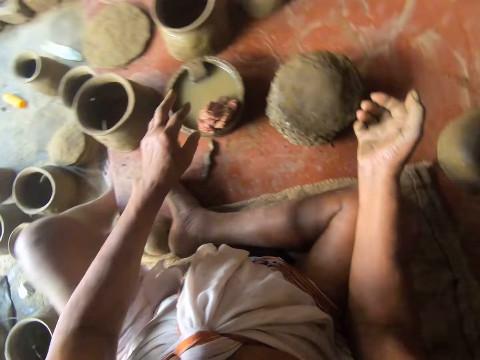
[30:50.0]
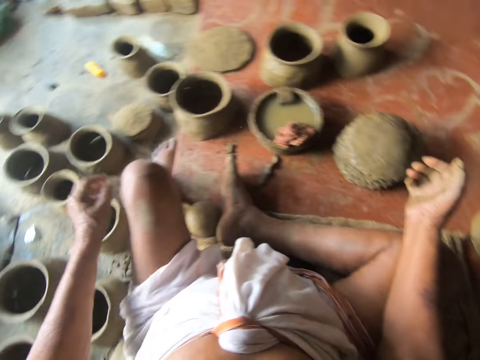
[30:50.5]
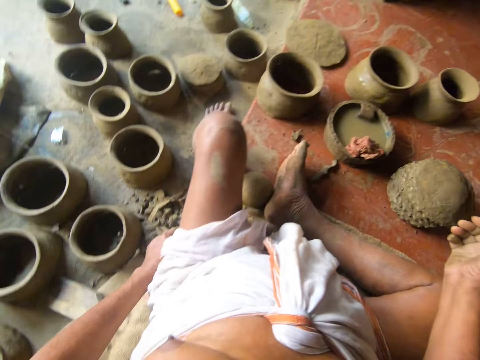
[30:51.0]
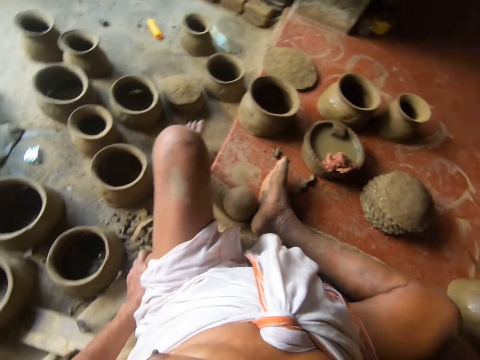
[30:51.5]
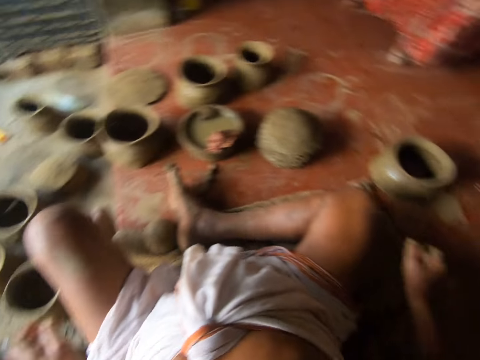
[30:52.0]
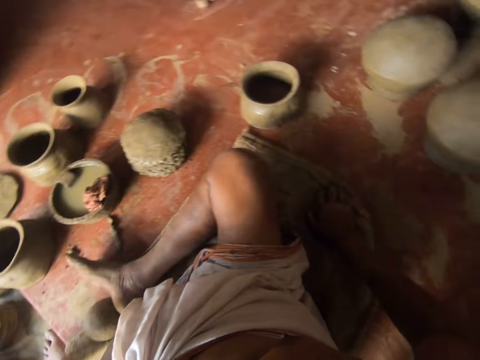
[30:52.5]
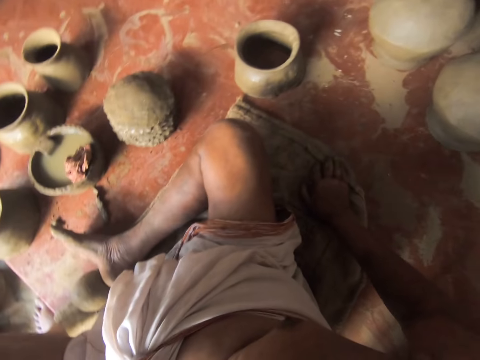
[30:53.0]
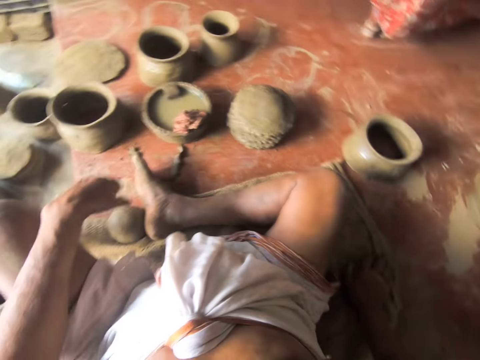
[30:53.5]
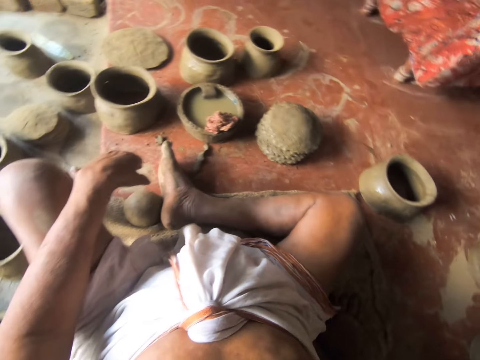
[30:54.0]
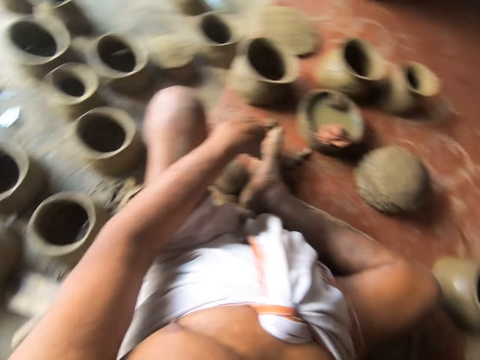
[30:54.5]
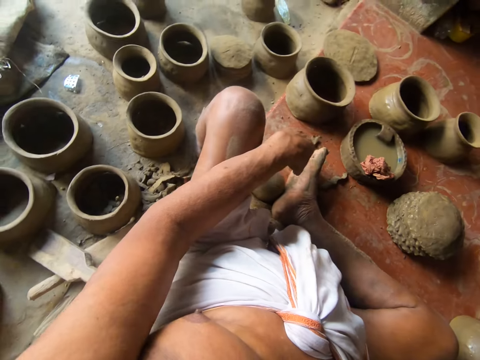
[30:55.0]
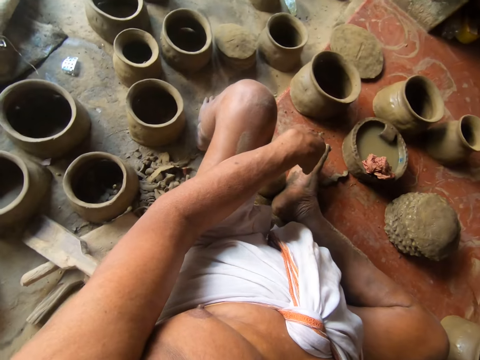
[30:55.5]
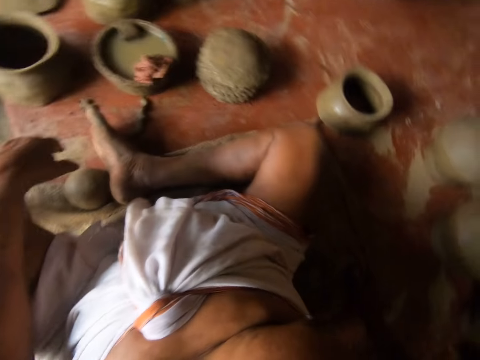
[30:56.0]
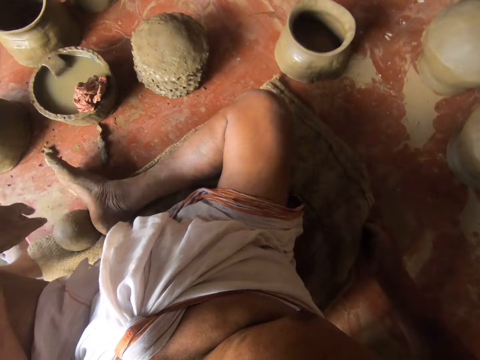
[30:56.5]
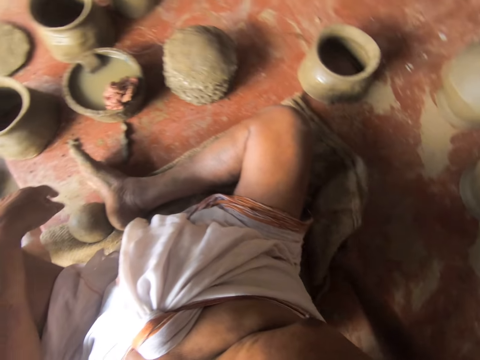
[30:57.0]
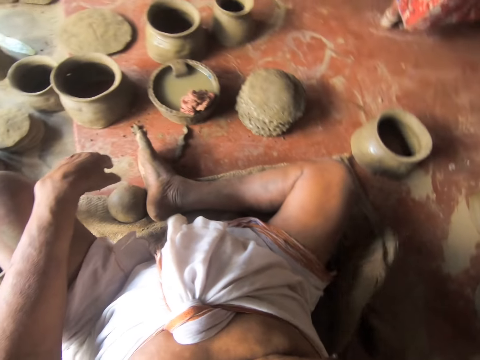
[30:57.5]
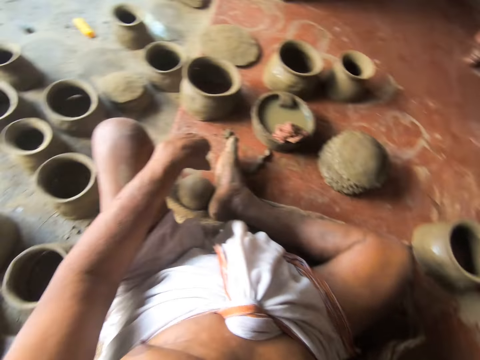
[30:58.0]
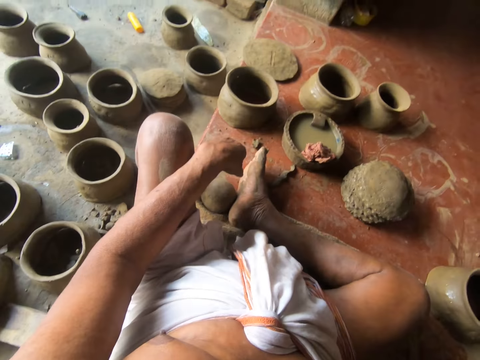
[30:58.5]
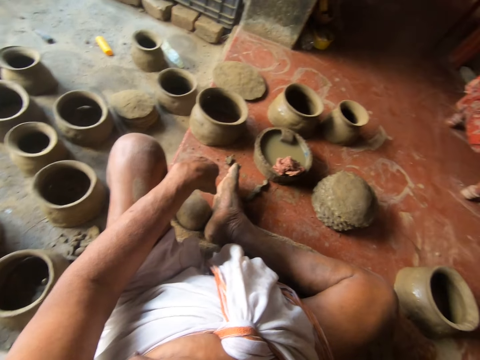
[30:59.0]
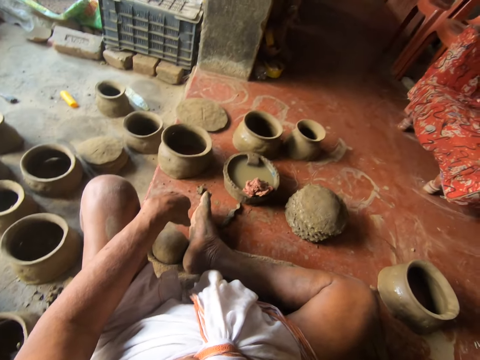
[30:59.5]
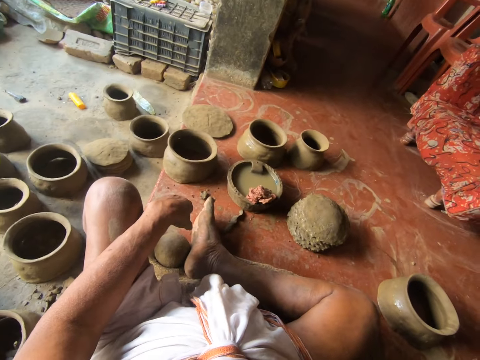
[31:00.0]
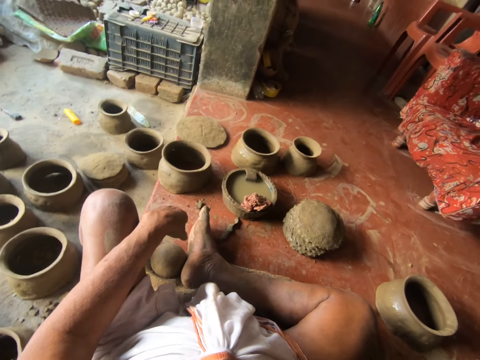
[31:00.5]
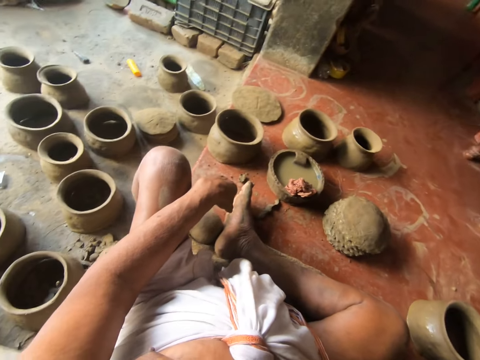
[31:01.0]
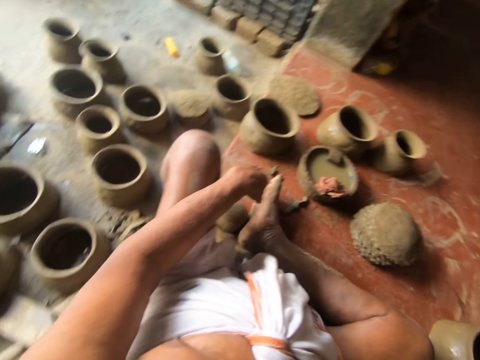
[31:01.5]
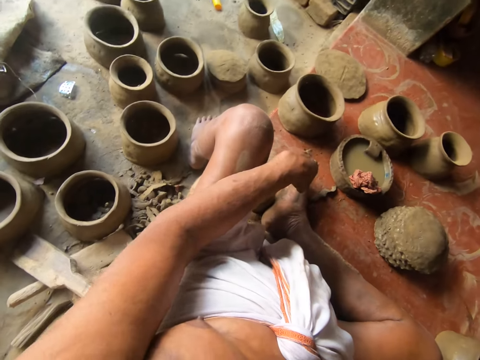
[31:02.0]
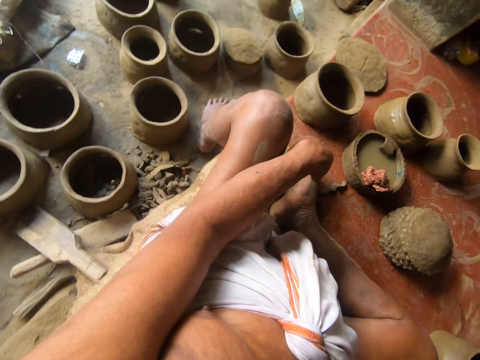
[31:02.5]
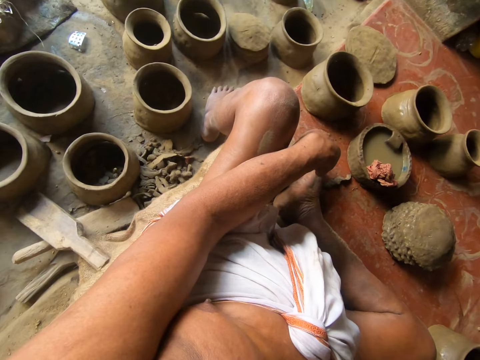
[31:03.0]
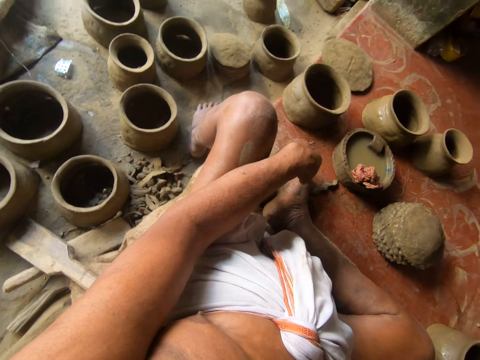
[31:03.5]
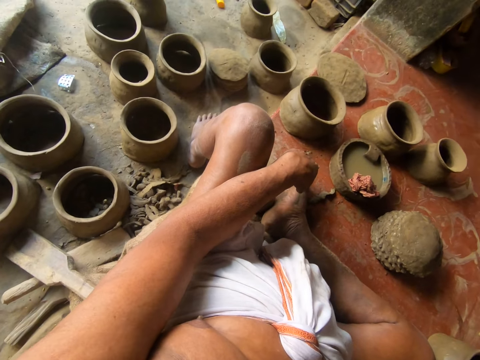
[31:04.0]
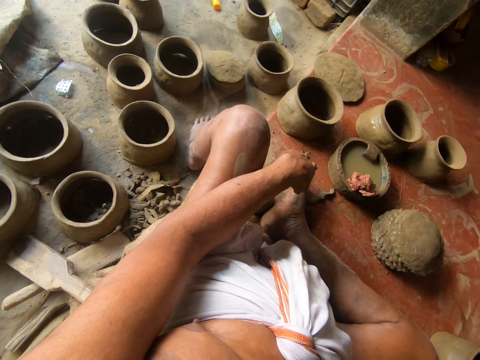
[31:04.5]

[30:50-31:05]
The camera wearer places the cloth on the pot. They look at the clay molds on the ground. They unfold a sack.

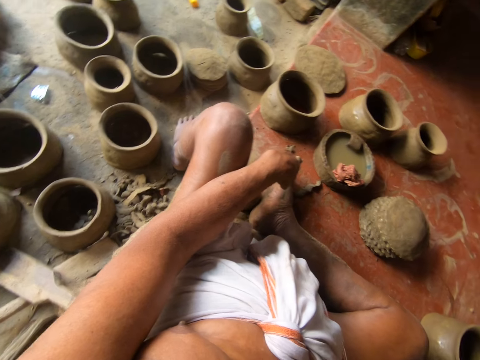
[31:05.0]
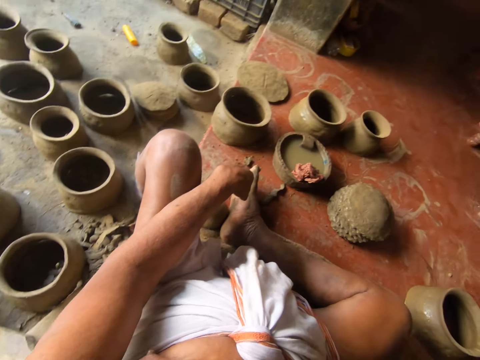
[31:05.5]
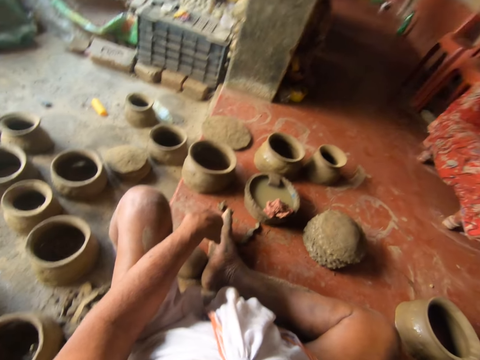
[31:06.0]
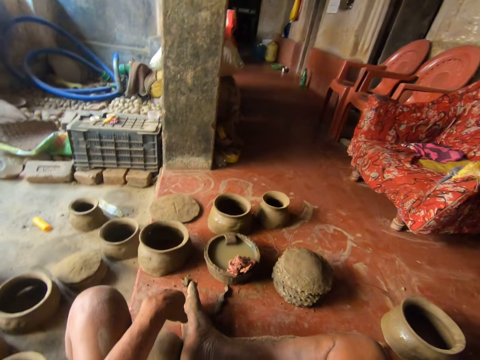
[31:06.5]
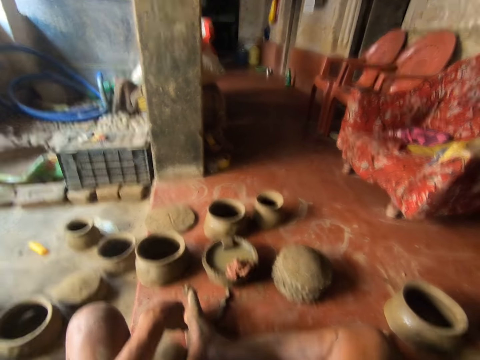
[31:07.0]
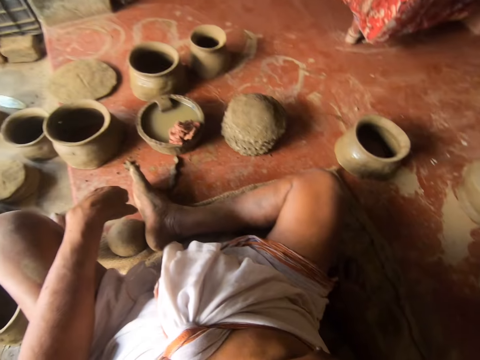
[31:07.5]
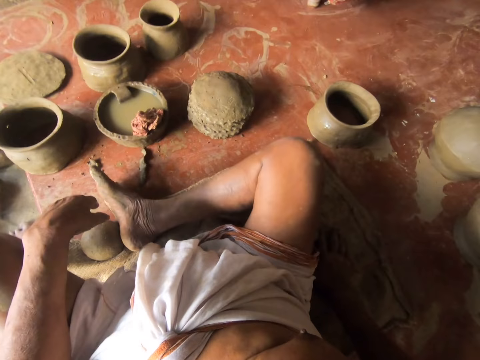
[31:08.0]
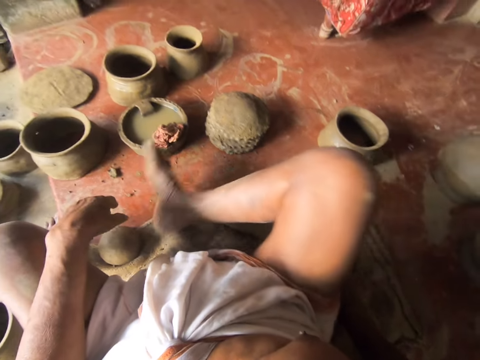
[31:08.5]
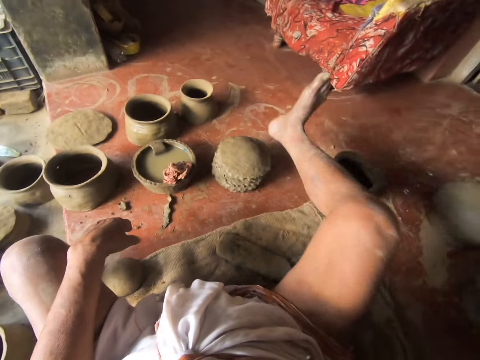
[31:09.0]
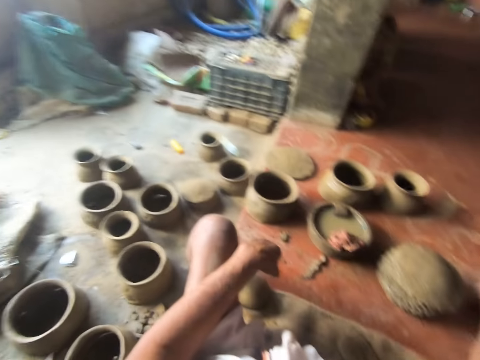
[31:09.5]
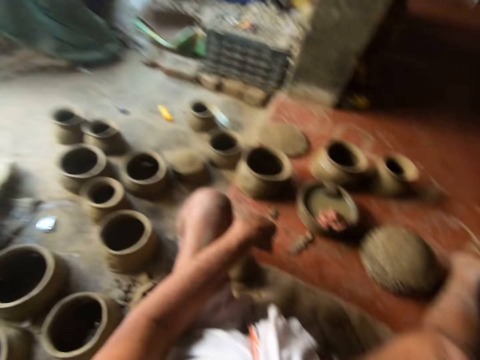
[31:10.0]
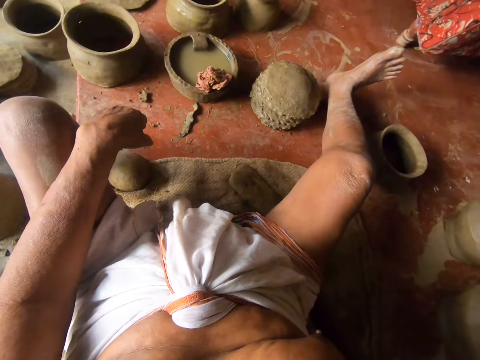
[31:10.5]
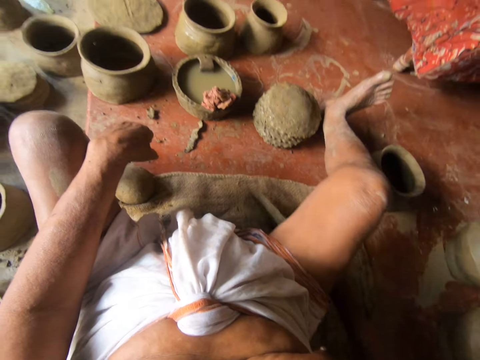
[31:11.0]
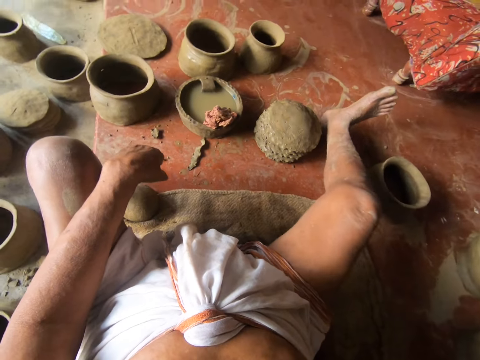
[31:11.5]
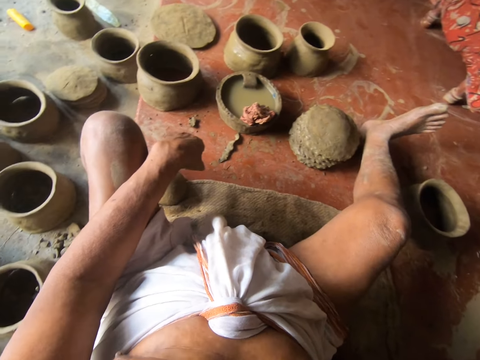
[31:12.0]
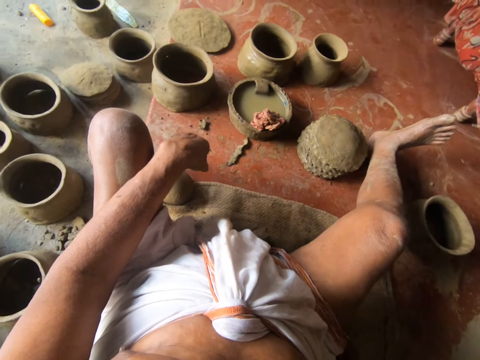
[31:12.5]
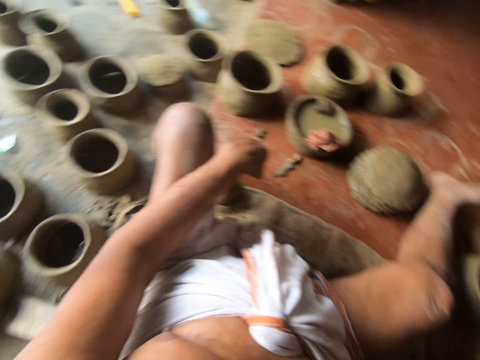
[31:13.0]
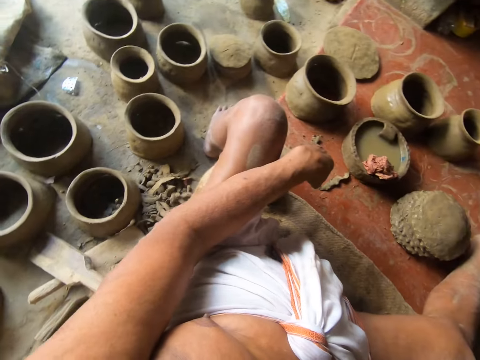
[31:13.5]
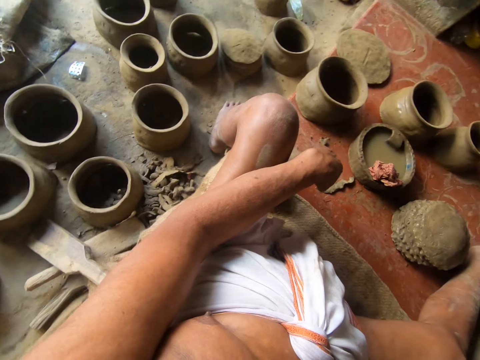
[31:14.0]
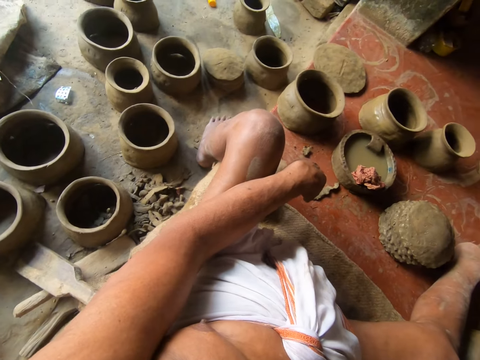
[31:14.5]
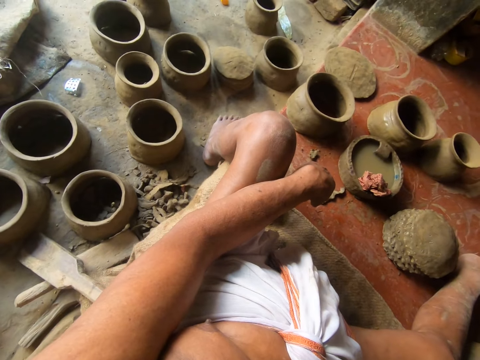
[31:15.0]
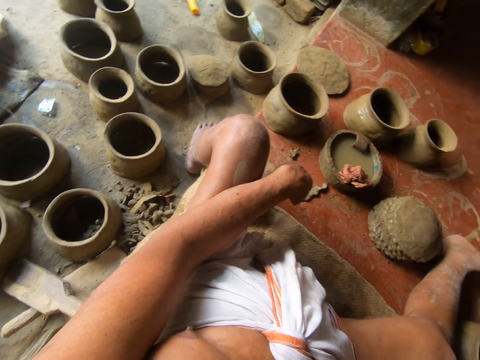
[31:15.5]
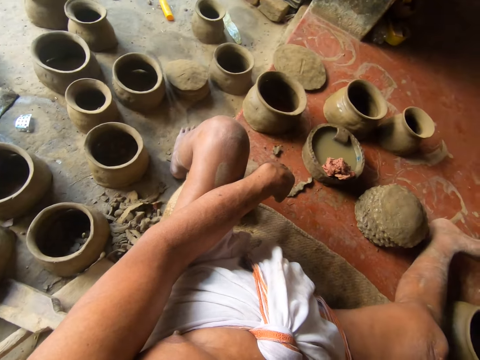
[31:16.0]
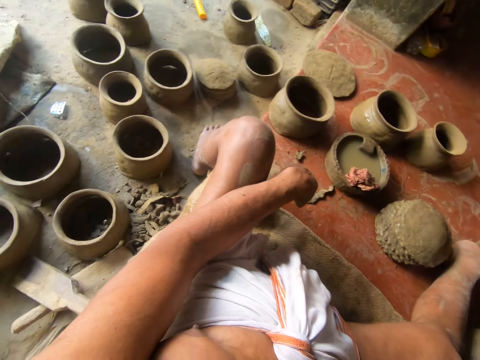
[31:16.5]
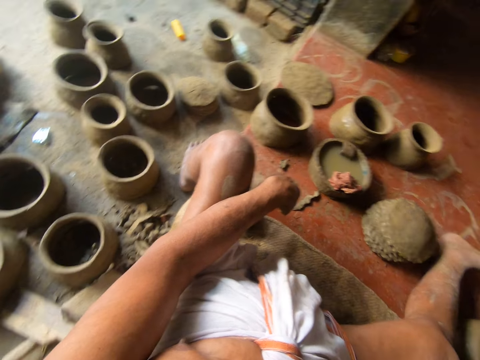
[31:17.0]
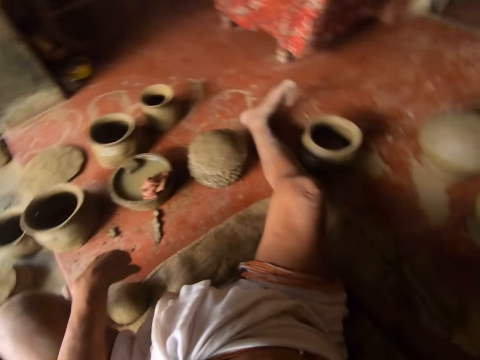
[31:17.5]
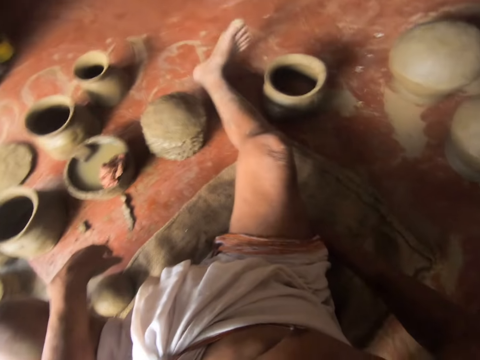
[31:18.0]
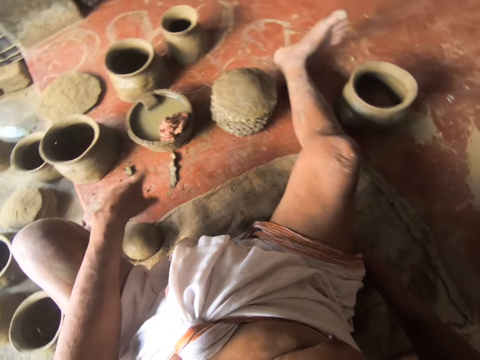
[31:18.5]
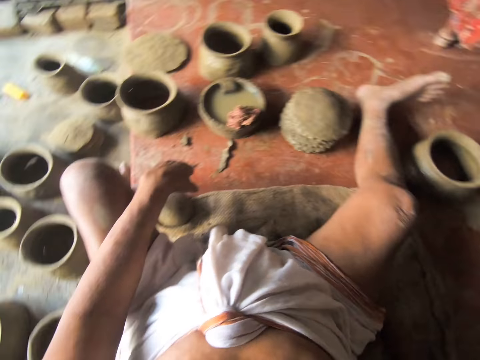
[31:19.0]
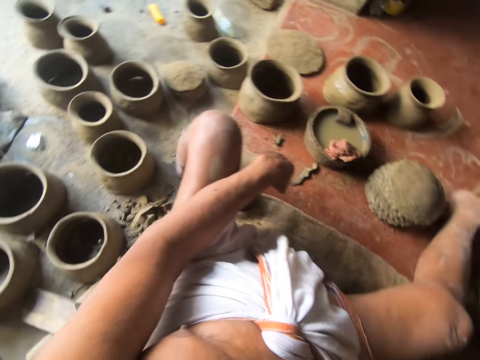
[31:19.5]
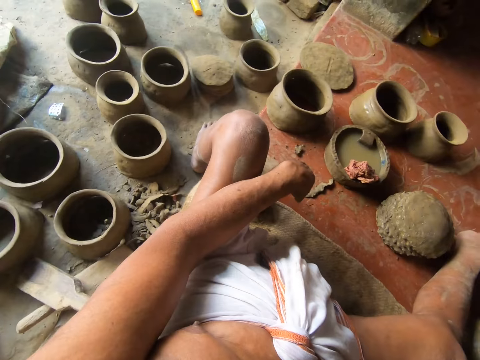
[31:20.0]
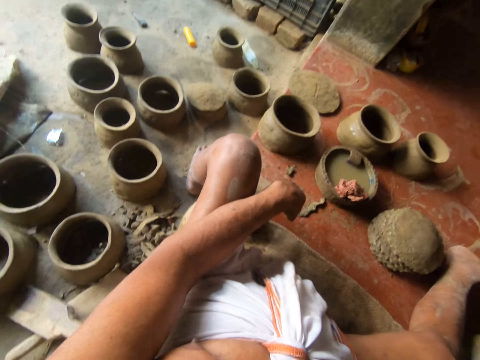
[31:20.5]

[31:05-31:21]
The camera wearer stretches the right foot. They look around the room. They look at the clay pieces on the floor.
